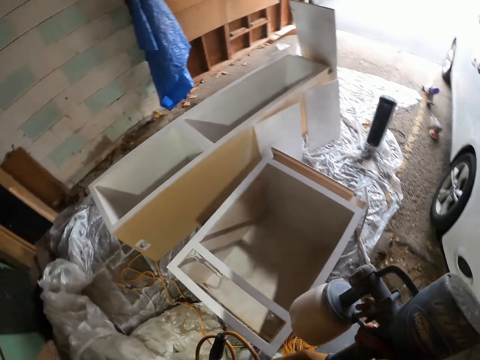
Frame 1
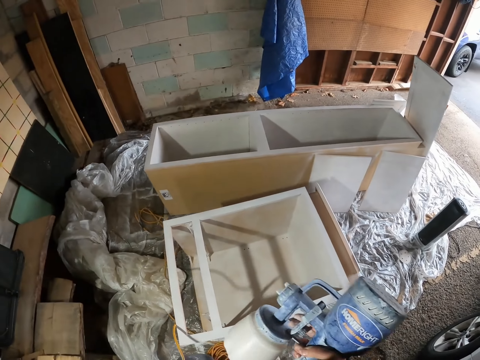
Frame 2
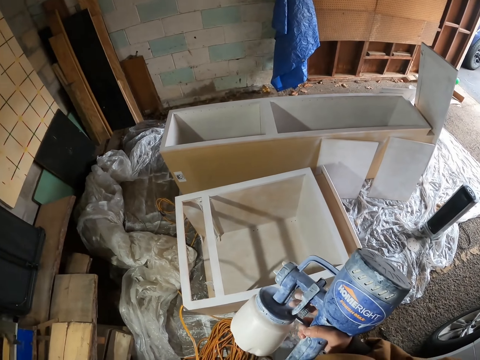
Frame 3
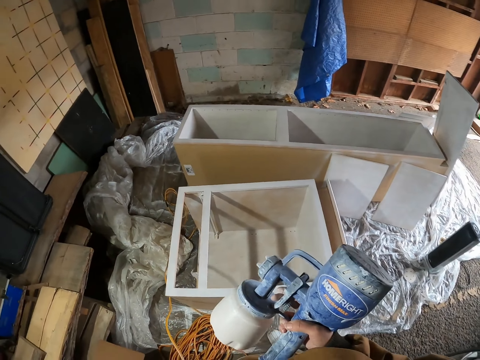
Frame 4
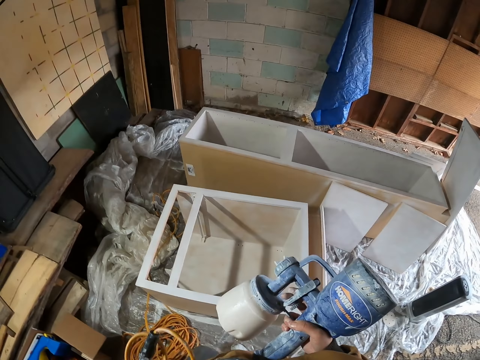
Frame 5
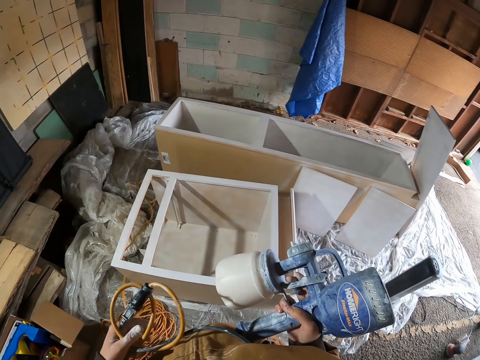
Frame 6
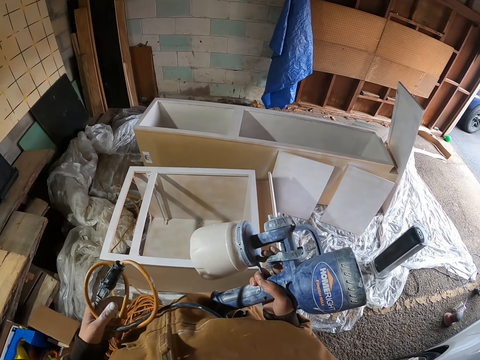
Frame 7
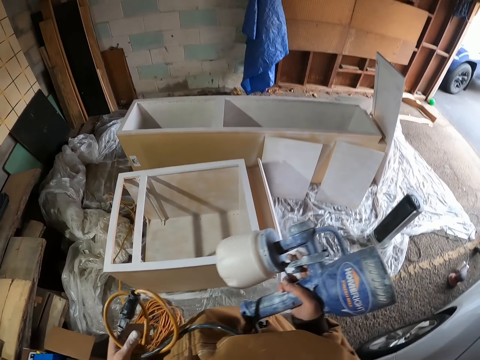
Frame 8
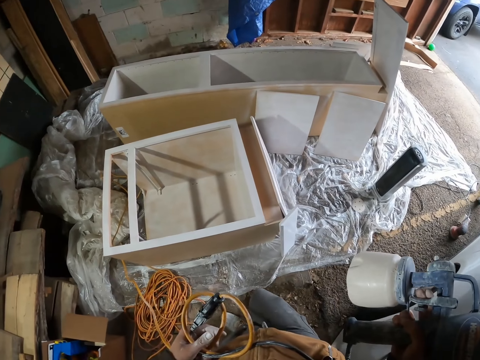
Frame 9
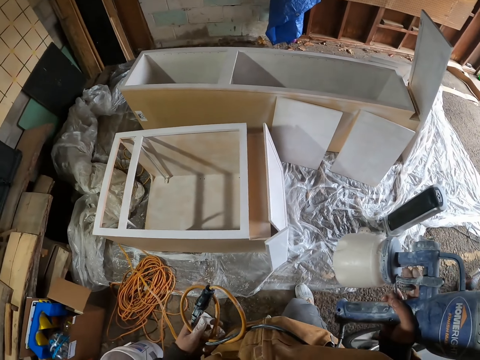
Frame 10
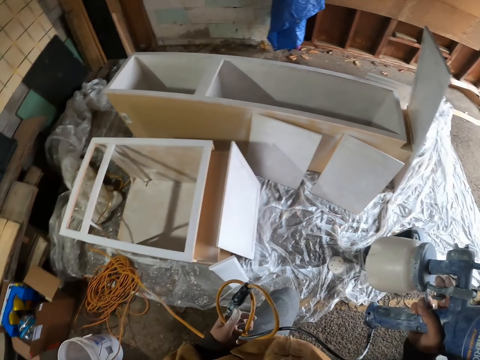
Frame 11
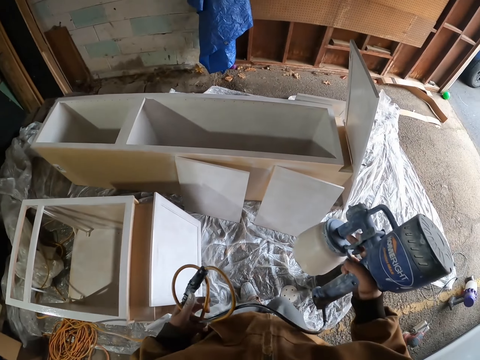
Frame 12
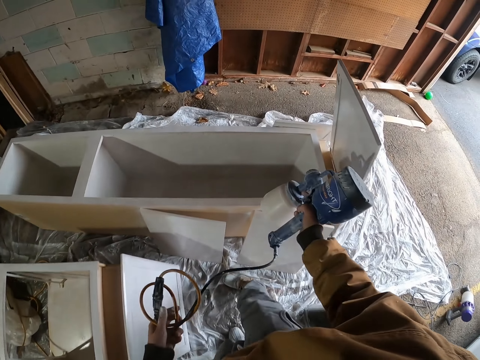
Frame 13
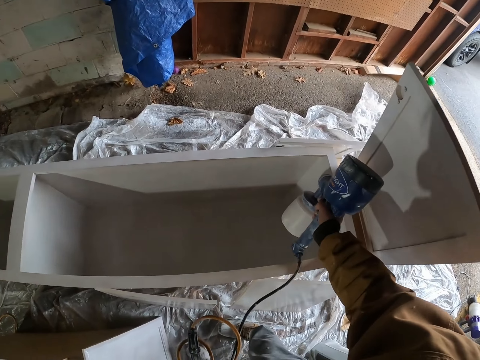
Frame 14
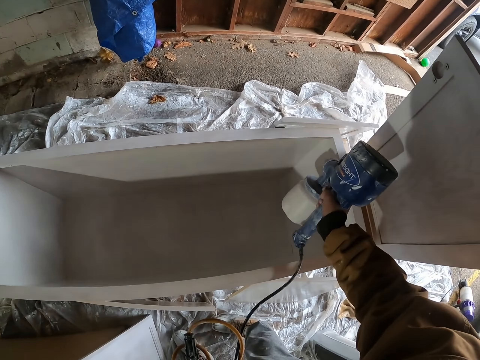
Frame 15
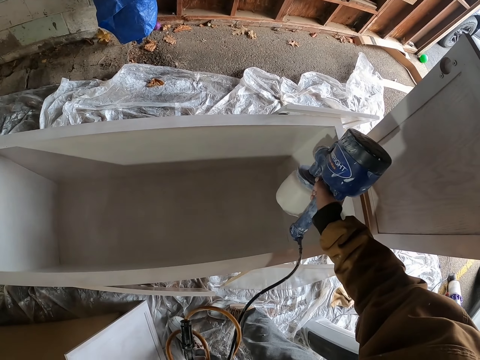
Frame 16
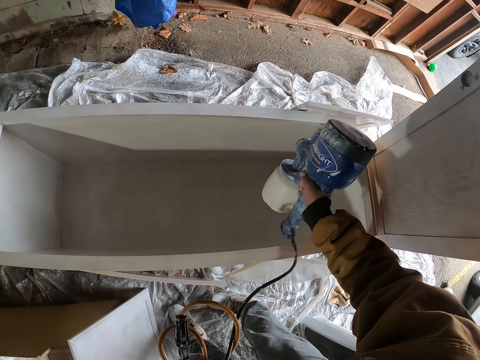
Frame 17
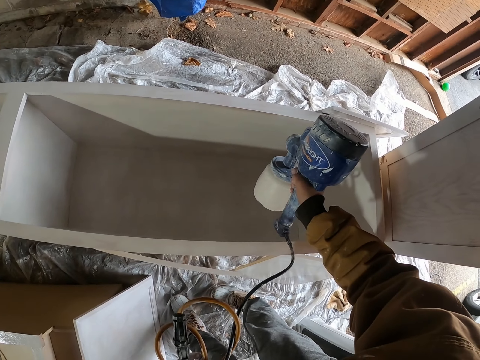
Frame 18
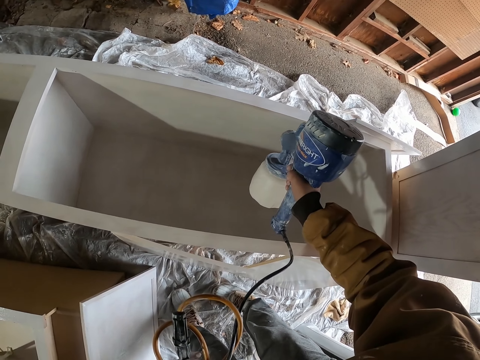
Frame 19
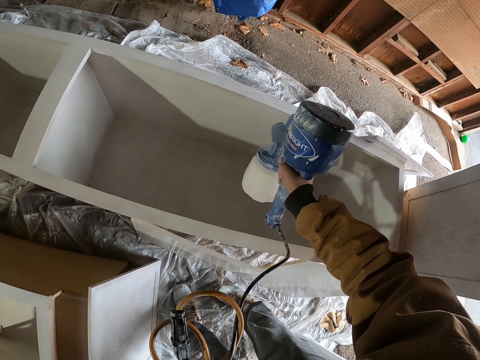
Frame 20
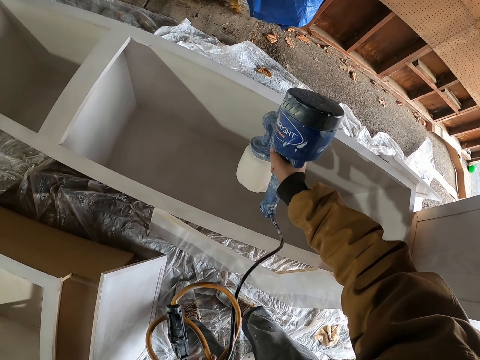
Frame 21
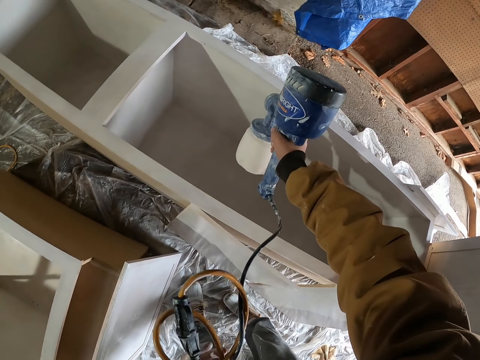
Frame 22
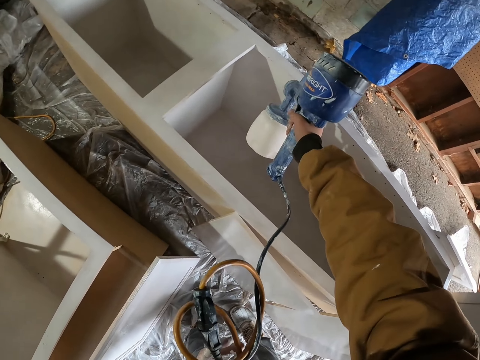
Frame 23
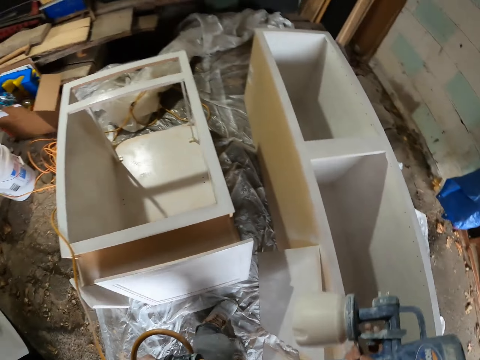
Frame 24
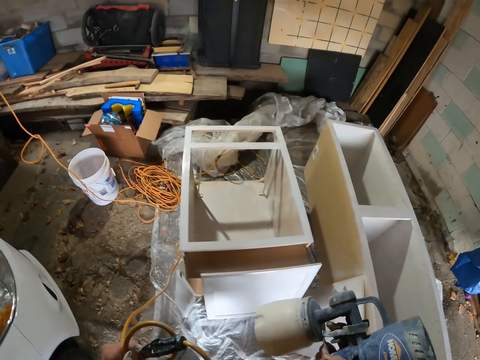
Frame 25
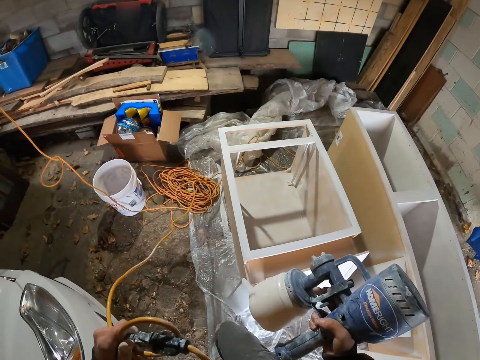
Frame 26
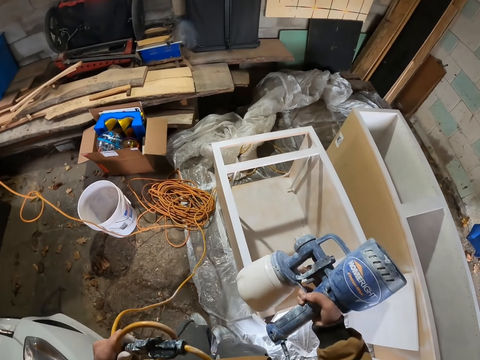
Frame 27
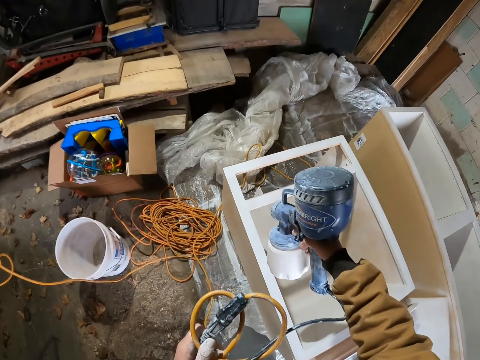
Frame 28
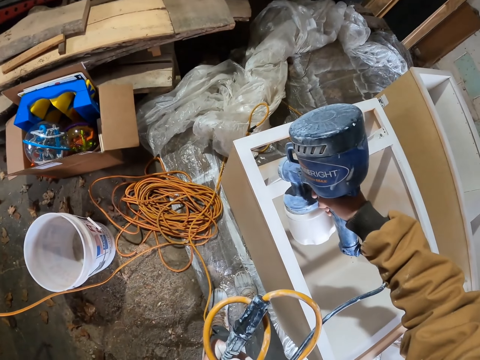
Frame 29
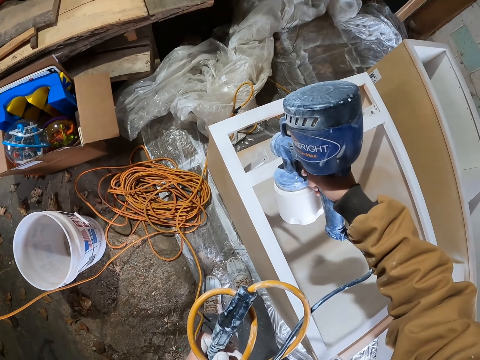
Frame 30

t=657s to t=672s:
The camera wearer stares at the drawers. They spray paint in the wooden drawer with a paint spray gun.

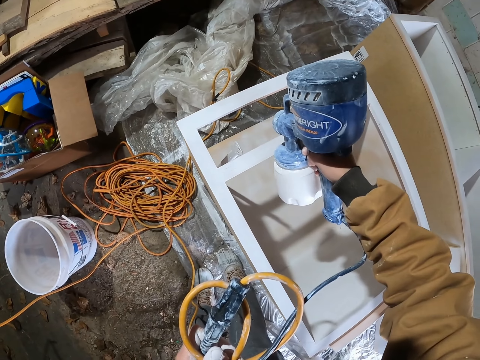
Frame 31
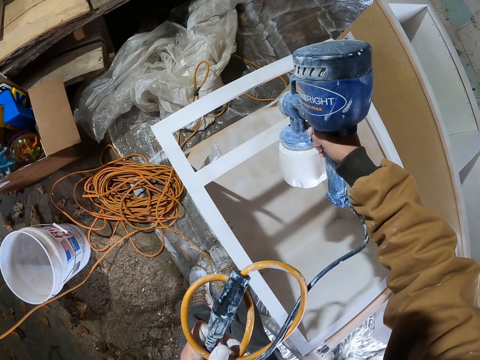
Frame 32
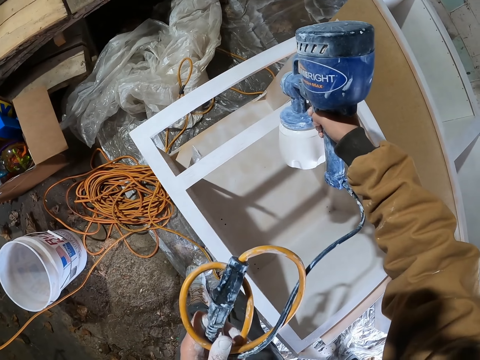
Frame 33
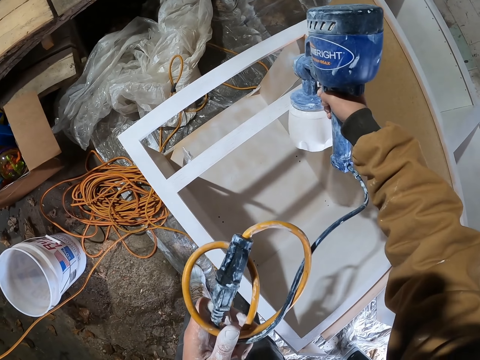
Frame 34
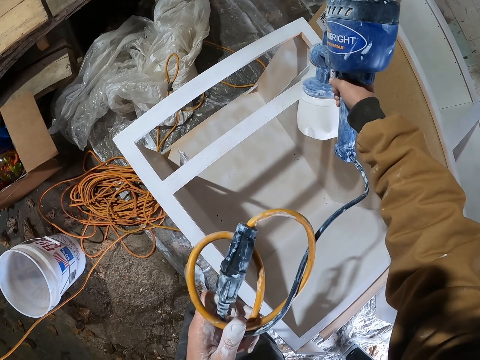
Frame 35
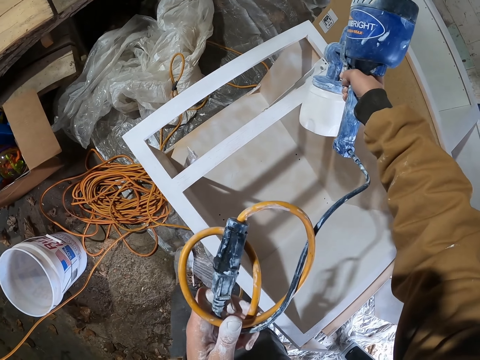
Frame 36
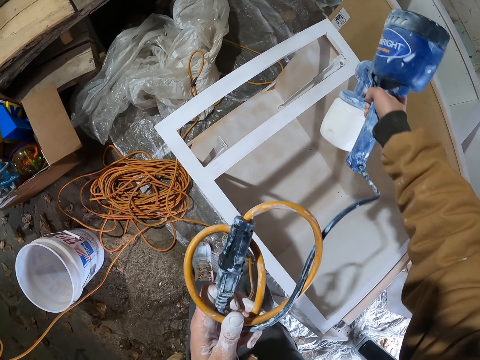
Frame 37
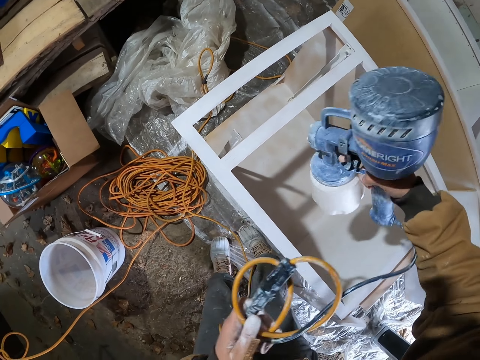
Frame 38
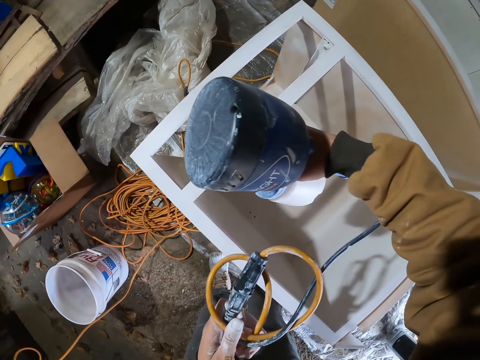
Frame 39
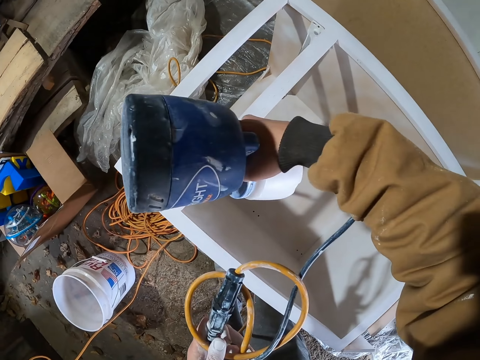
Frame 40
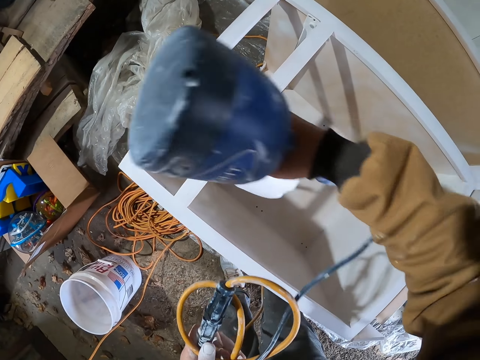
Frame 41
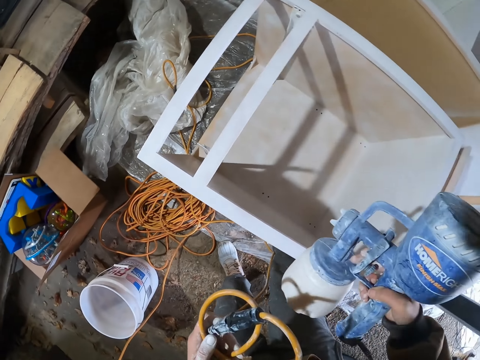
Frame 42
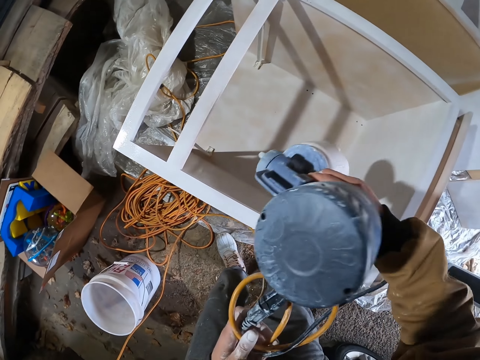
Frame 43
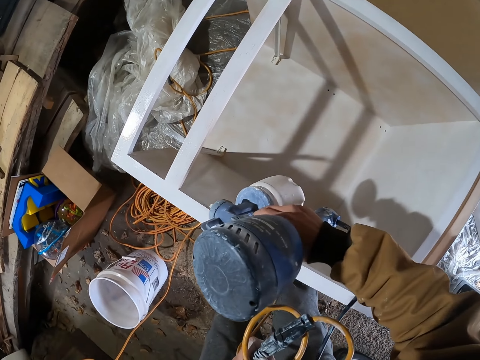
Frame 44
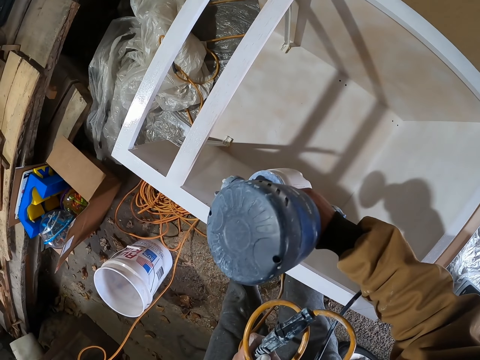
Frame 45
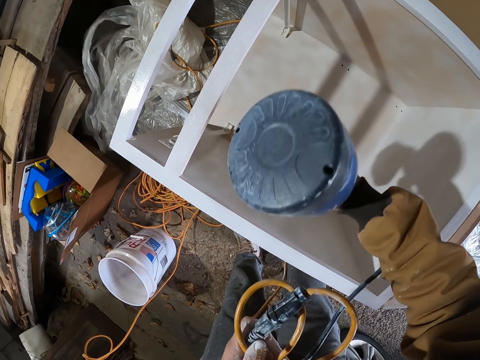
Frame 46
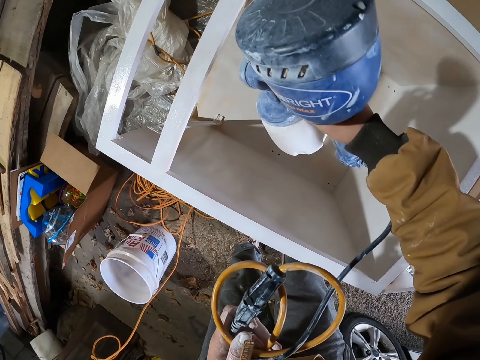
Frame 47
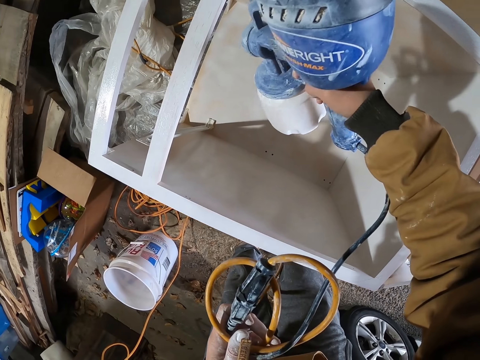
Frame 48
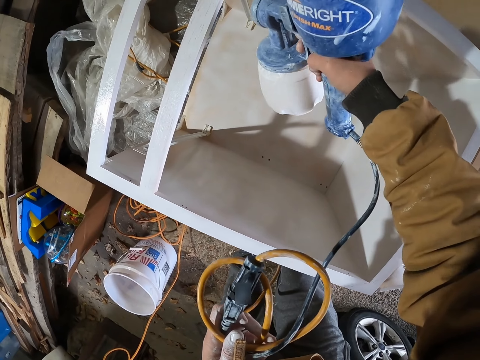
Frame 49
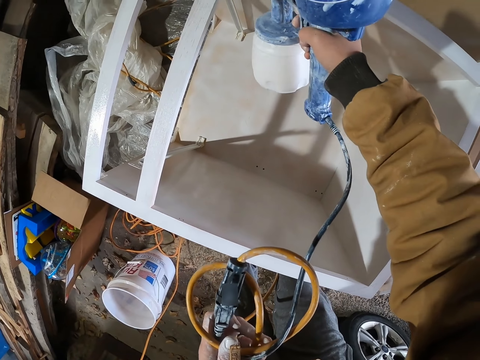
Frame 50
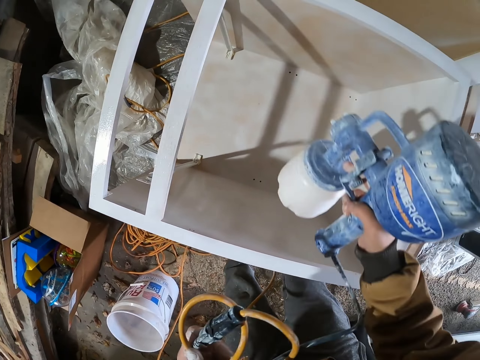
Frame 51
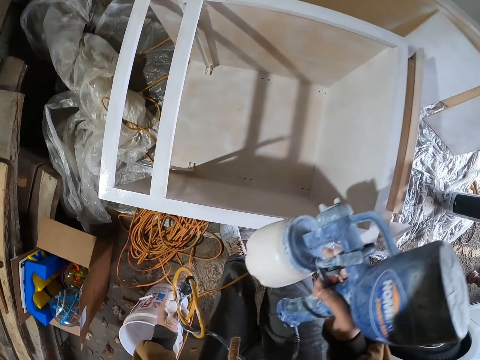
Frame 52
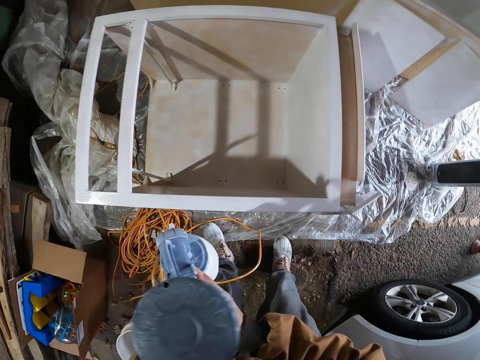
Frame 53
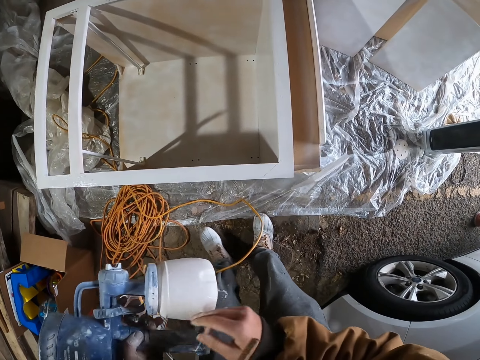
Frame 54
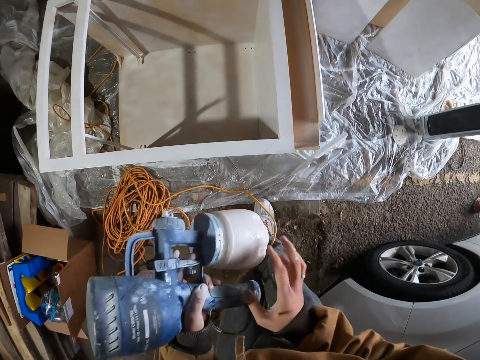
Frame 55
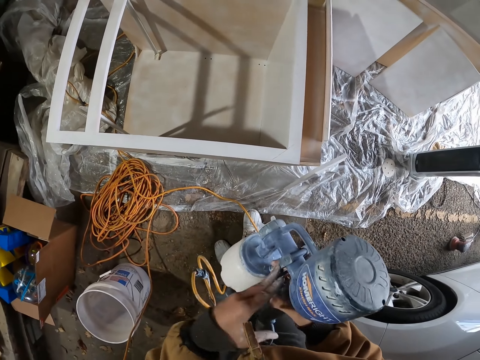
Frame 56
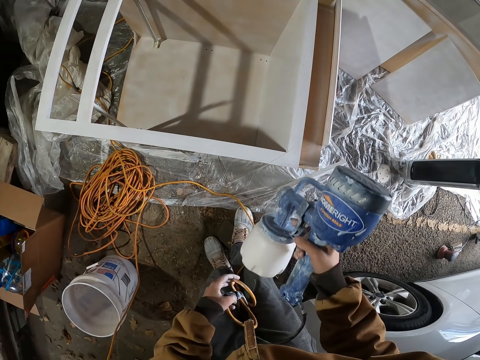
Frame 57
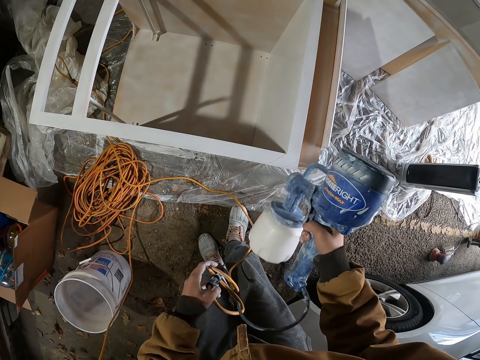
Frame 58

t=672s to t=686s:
The camera wearer passes the paint gun to the left hand. They pass the paint gun to the right hand.
